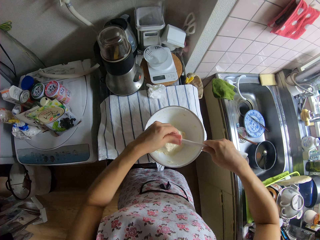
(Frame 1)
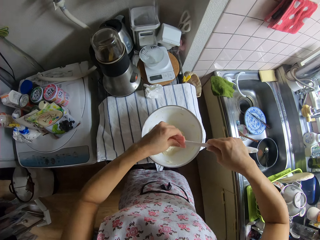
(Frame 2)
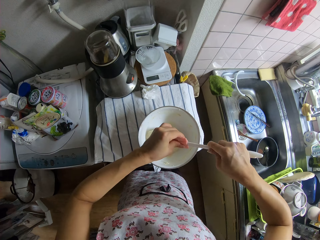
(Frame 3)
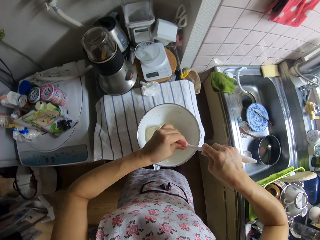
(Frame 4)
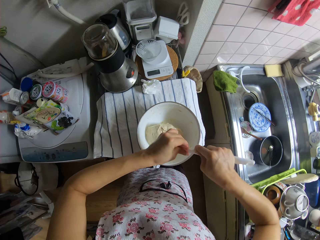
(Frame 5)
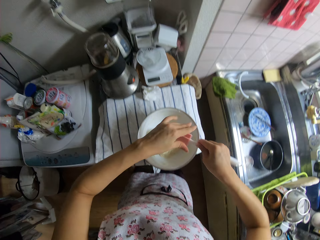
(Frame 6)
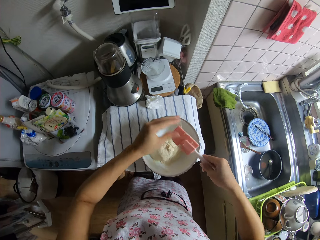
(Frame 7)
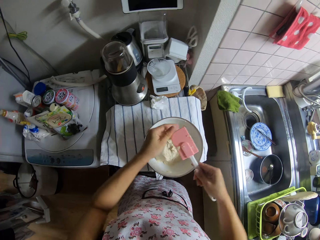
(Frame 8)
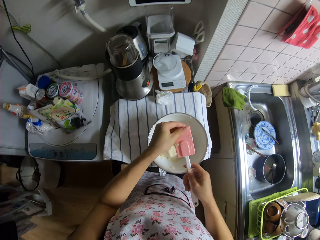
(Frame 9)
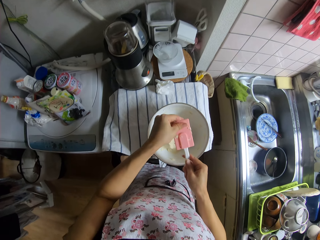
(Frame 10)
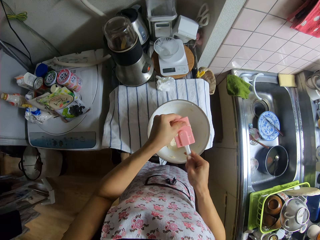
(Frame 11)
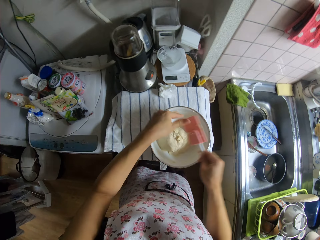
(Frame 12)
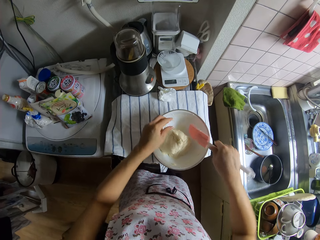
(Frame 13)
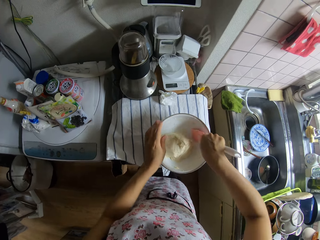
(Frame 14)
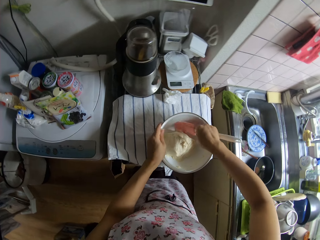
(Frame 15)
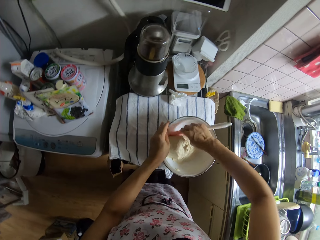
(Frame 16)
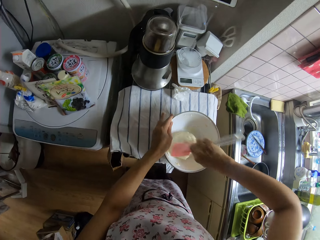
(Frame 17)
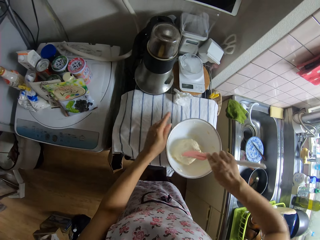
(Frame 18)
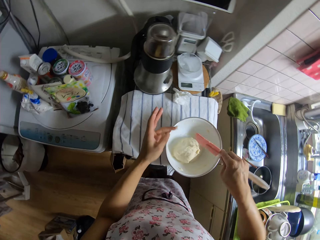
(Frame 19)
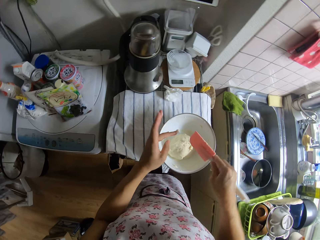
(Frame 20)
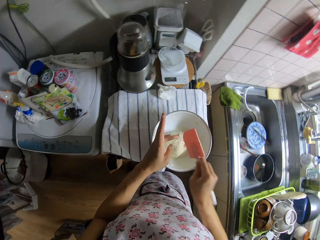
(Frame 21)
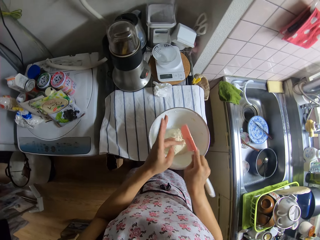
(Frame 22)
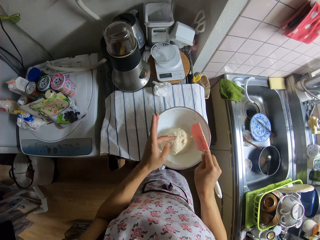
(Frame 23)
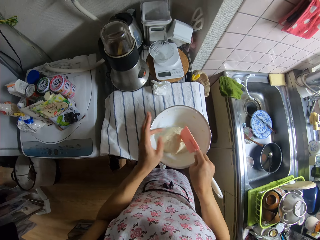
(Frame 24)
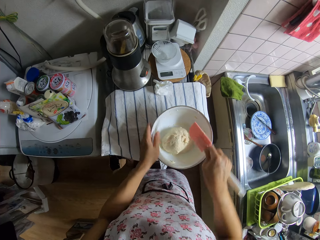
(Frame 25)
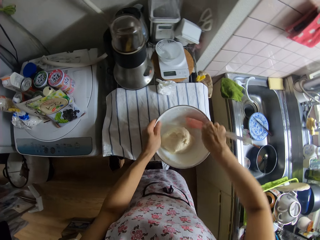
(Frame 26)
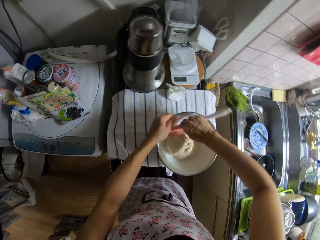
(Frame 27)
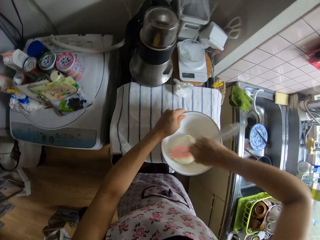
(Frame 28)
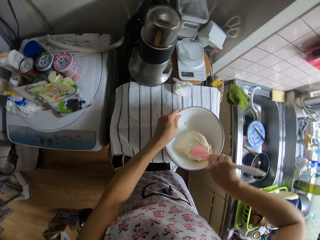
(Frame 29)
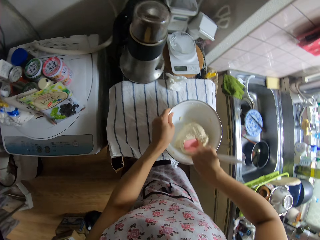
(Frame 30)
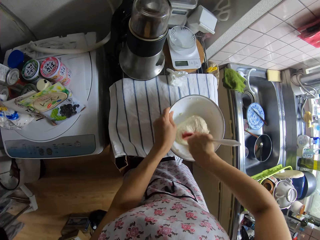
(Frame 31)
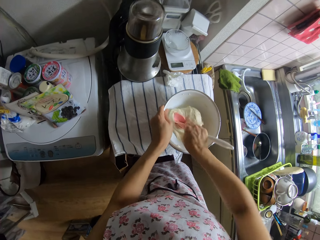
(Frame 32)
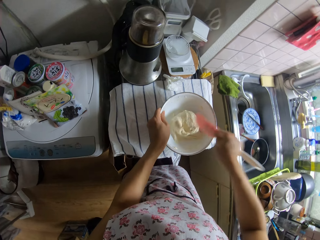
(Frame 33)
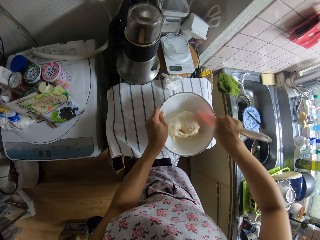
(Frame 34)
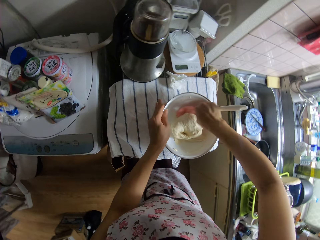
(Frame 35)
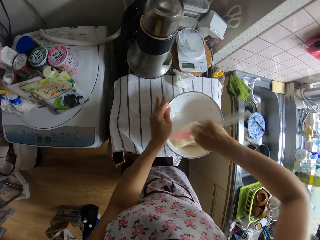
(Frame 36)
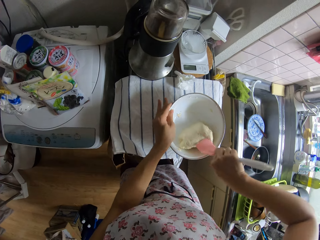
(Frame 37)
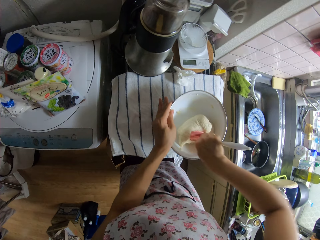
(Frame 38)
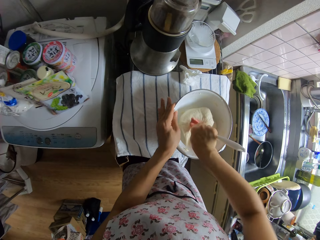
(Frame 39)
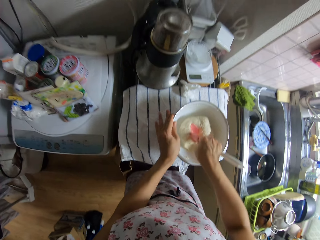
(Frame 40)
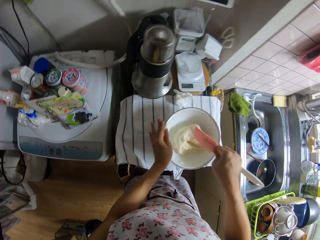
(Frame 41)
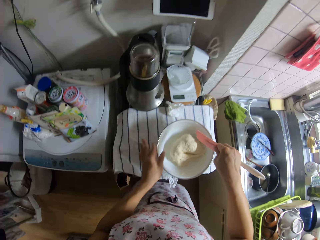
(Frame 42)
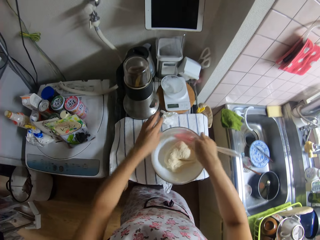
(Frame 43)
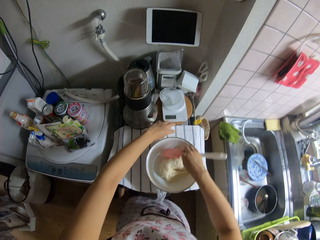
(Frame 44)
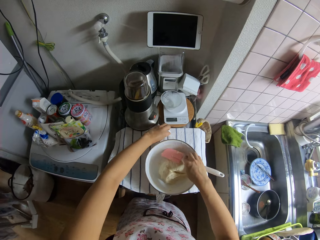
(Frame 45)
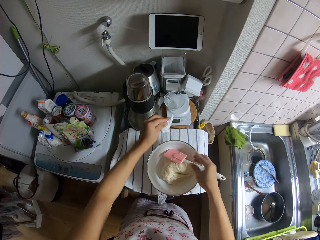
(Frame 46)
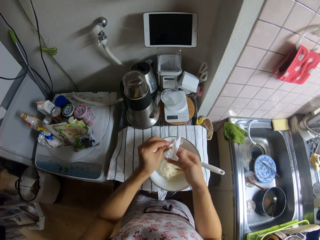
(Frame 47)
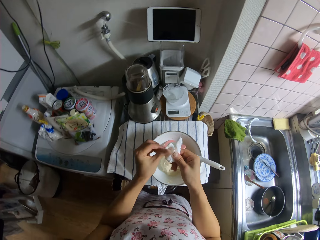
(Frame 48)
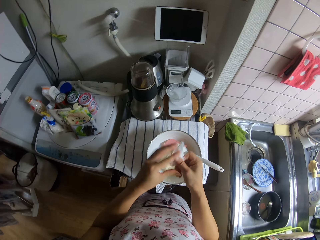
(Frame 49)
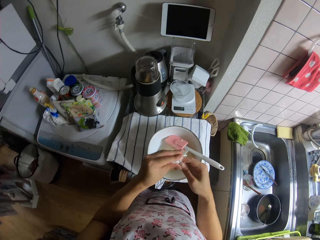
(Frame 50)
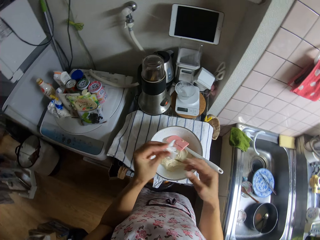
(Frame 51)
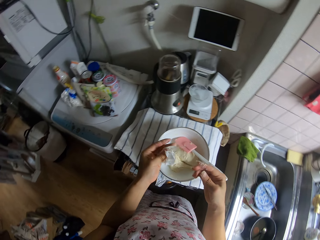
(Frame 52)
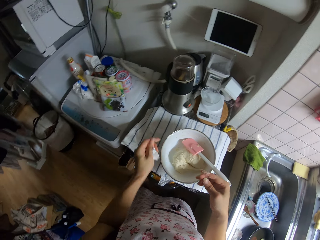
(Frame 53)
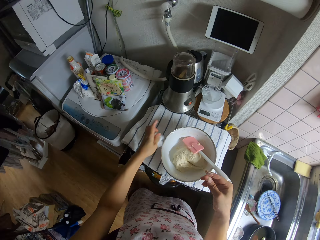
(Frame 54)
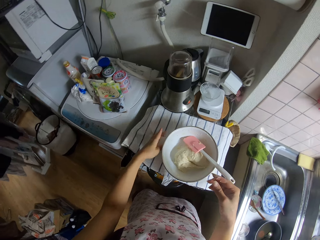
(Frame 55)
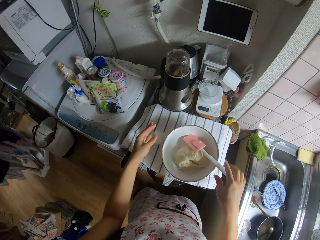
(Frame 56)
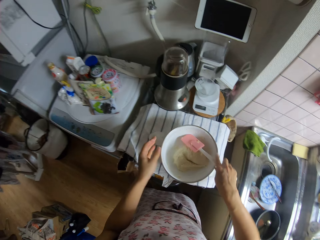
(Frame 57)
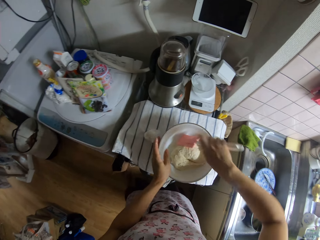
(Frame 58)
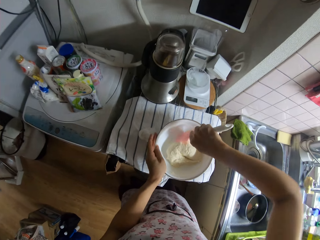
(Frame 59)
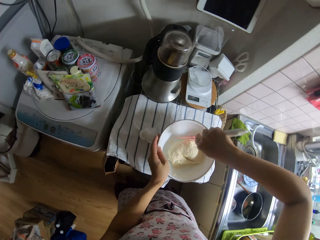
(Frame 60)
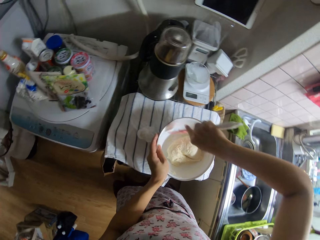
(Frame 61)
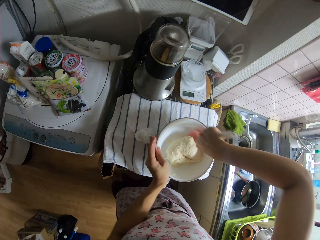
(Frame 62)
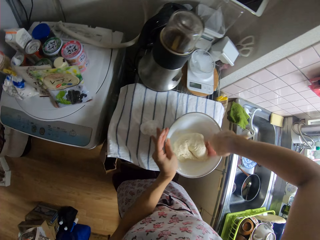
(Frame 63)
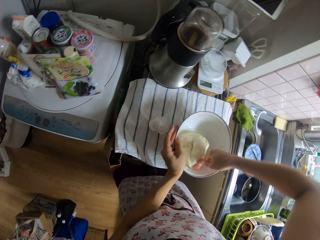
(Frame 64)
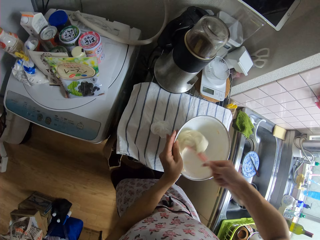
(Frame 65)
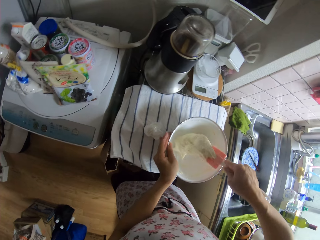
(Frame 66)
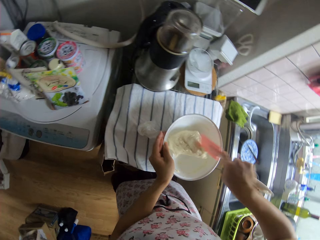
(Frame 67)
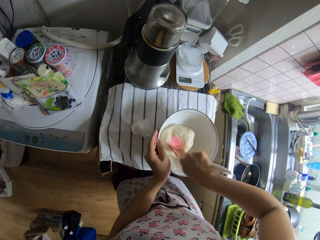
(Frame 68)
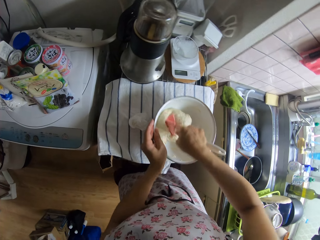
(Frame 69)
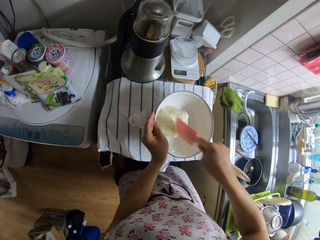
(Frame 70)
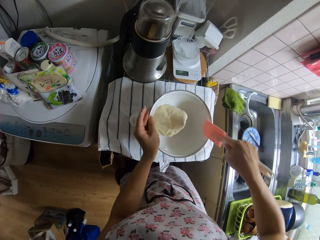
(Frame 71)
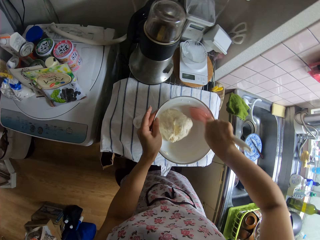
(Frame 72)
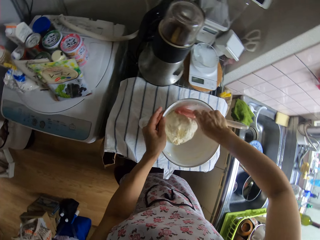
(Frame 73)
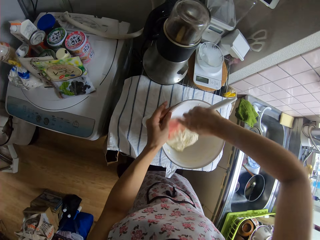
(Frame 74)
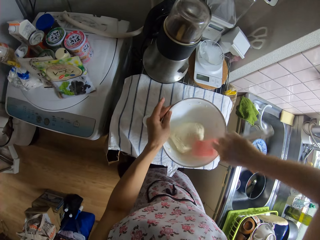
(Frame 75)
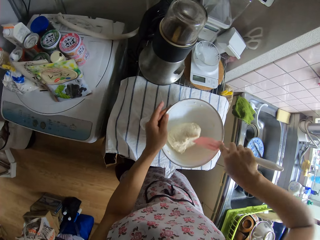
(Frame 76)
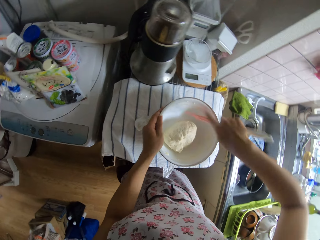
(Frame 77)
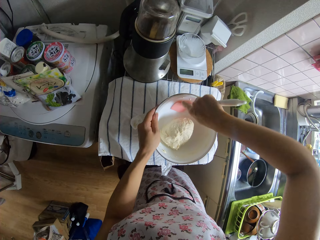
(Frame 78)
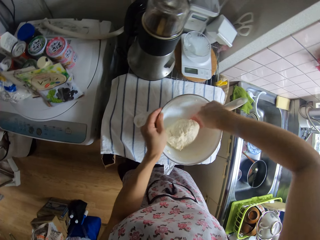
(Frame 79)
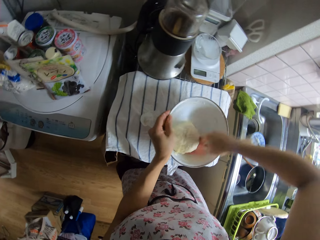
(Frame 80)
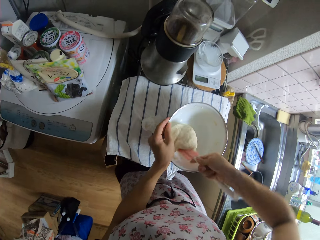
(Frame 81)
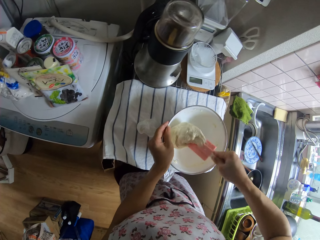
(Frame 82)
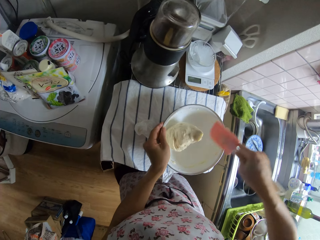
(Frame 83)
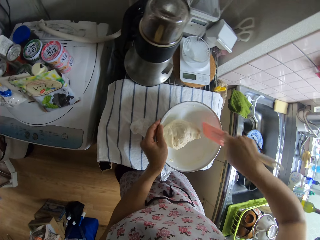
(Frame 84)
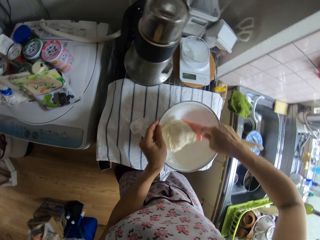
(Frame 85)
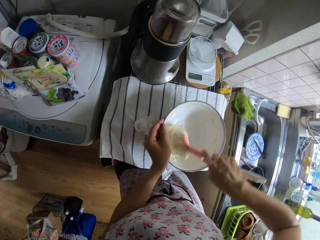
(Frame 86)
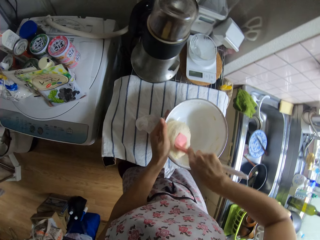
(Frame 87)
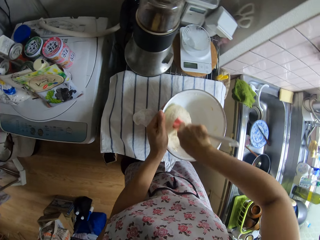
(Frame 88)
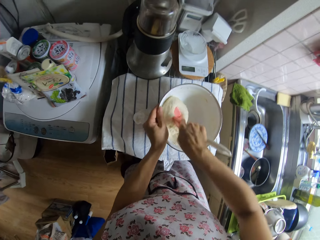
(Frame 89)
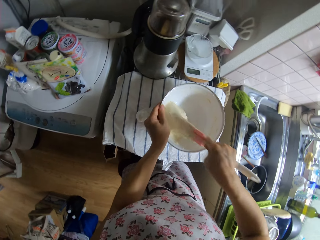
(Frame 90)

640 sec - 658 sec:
The camera wearer presses the spatula with her hand. She kneads the dough in the bowl with the spatula in her right hand. She scrapes the dough from her left hand with the spatula in her right hand. She kneads the dough in the bowl with the spatula in her right hand. She puts the spatula in her right hand on the dough in the bowl. She picks up a tissue paper on the table with her left hand. She cleans her hands with the tissue paper. She drops the tissue paper in her left hand on the table. She picks up the spatula with her right hand. She holds the bowl with her left hand. She kneads the dough in the bowl with the spatula in her right hand.
